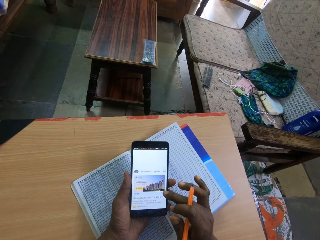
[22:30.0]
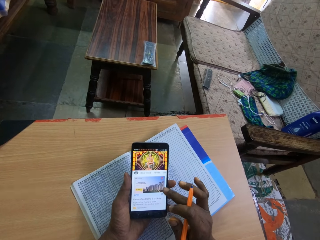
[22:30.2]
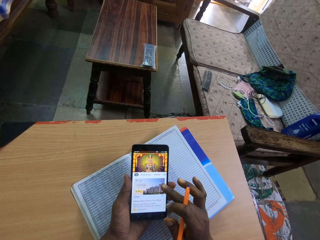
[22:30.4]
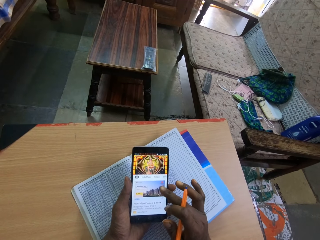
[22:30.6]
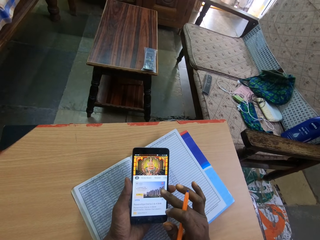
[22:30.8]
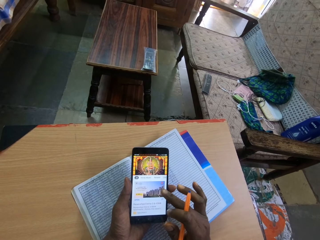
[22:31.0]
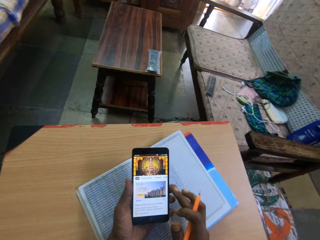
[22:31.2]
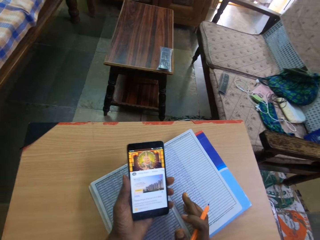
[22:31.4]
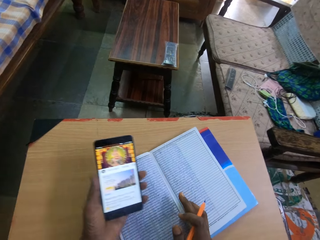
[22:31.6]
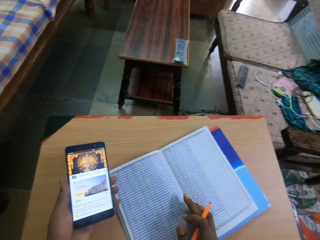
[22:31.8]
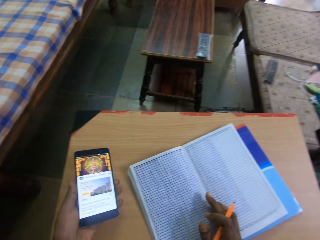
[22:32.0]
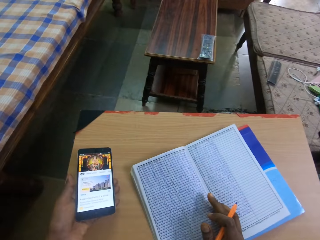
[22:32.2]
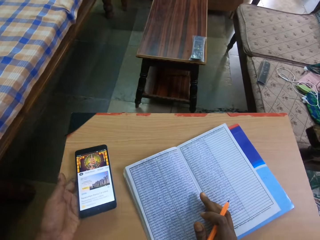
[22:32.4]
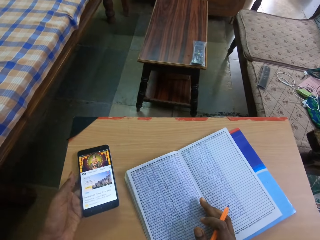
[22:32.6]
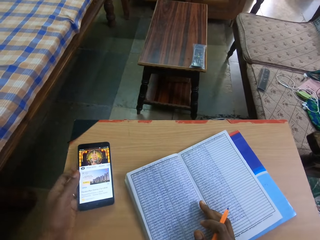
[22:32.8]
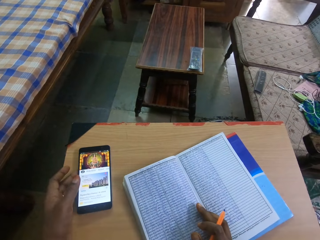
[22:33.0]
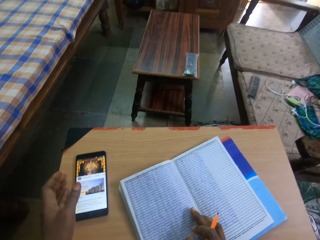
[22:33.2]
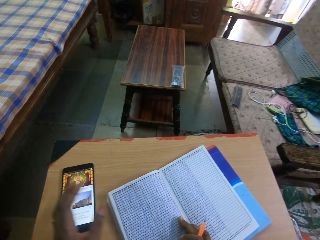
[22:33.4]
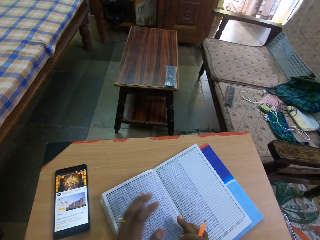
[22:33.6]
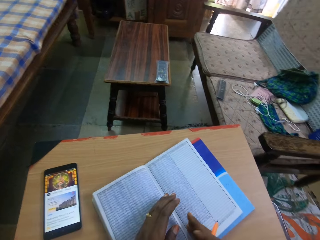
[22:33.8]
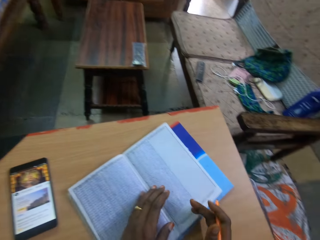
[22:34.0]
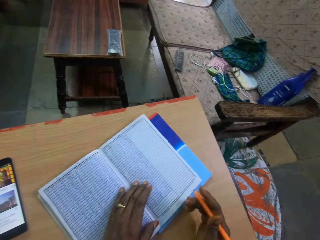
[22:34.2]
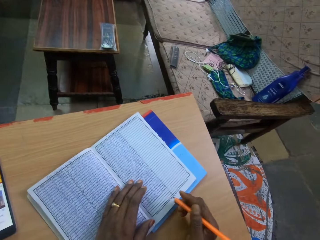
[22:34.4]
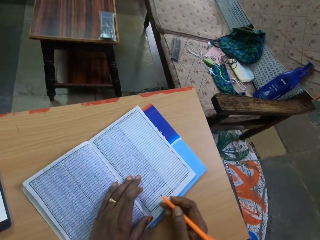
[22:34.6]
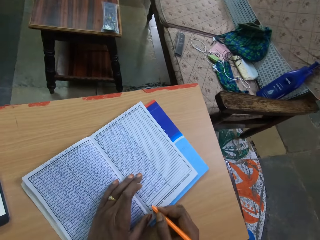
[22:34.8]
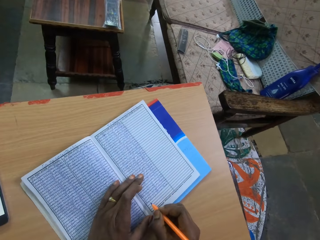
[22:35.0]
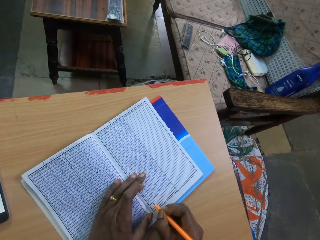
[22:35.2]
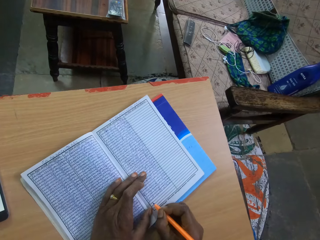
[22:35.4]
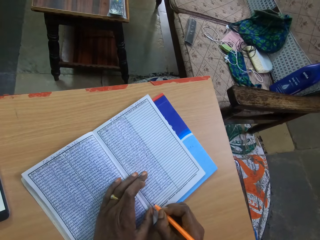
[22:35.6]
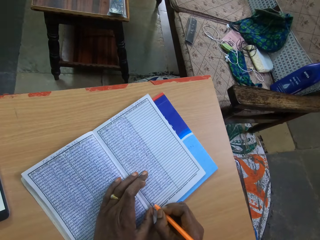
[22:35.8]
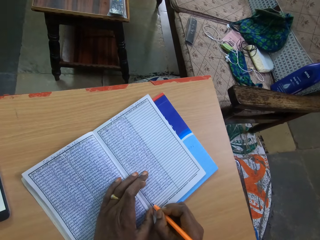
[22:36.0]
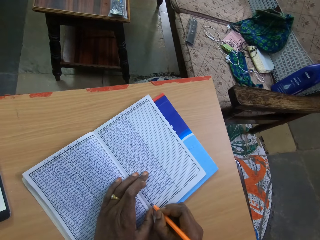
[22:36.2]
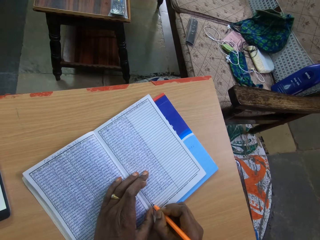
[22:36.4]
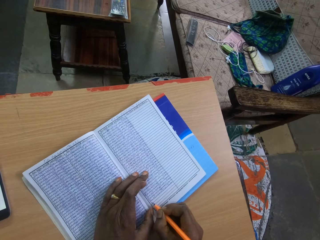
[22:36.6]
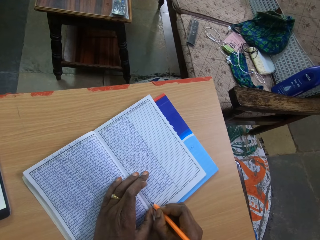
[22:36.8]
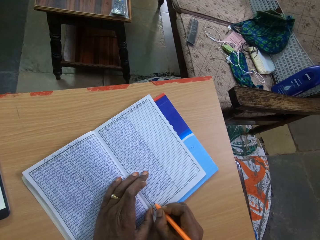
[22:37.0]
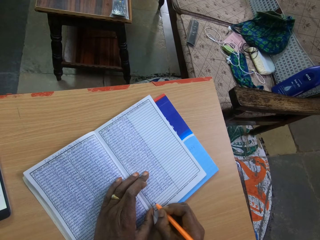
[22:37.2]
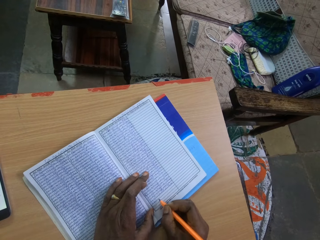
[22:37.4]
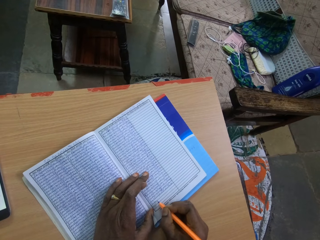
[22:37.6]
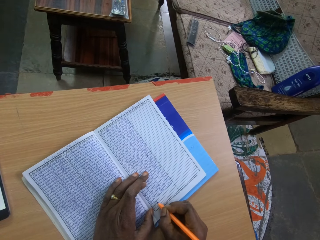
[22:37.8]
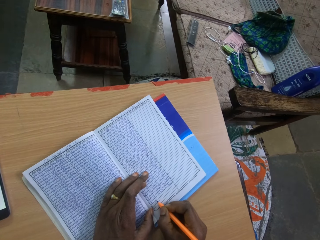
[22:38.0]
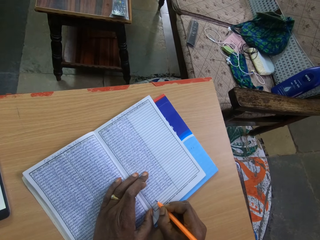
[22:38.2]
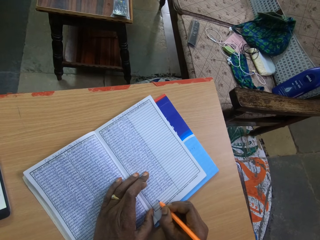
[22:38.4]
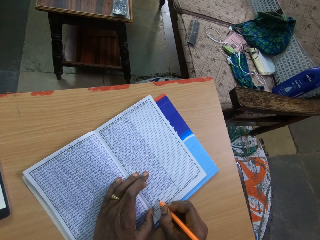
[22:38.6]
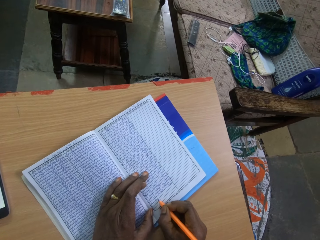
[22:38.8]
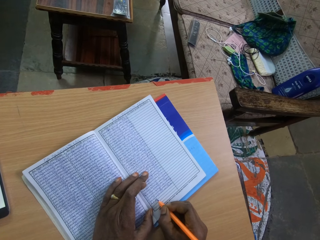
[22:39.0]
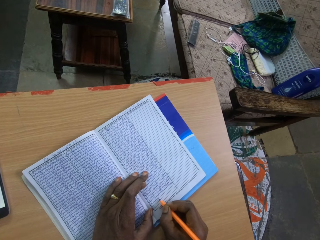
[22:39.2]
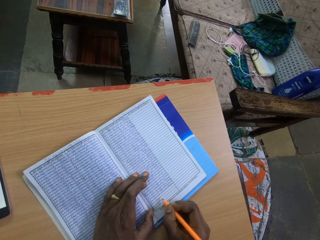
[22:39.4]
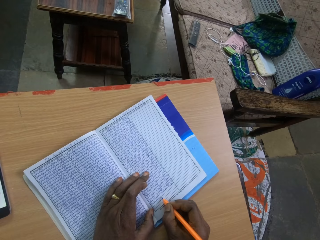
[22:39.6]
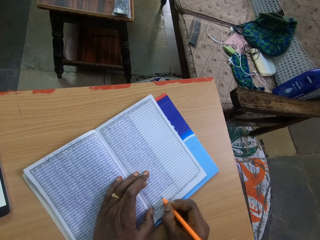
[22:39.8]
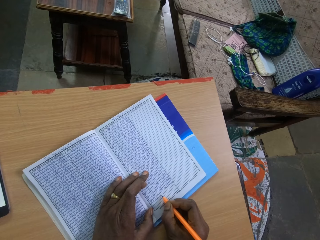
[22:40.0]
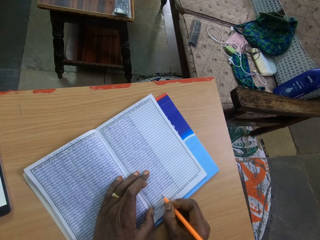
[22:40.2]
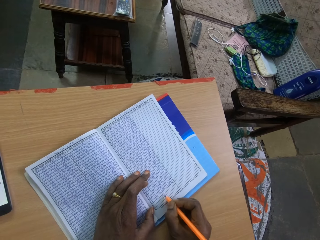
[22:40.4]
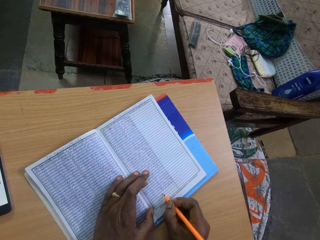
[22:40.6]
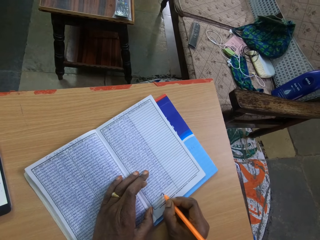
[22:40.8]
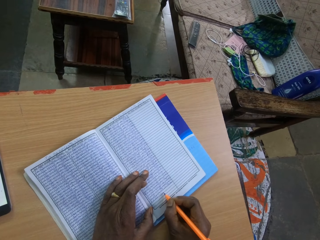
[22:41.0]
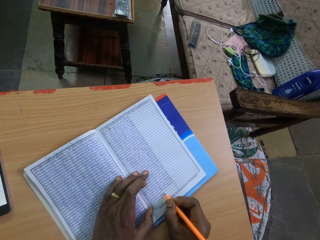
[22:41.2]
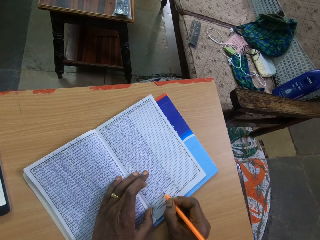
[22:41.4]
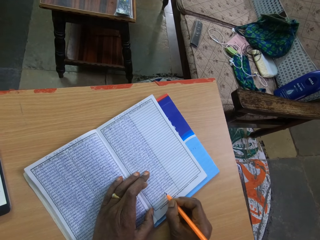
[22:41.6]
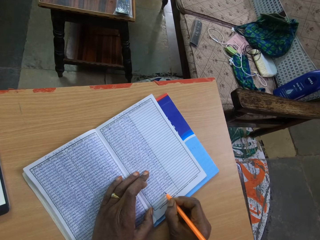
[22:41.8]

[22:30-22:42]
The camera wearer drops the phone in his left hand on the table. He places his hand on a book. He writes on the book on the table with the pen in his right hand.

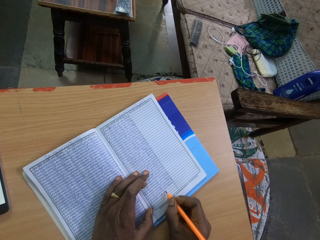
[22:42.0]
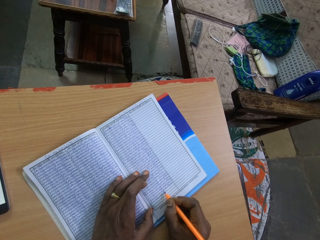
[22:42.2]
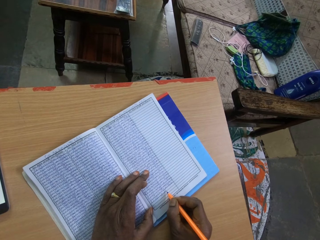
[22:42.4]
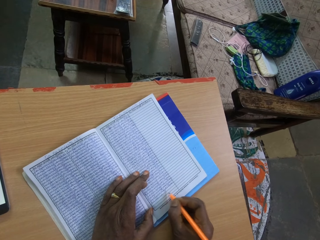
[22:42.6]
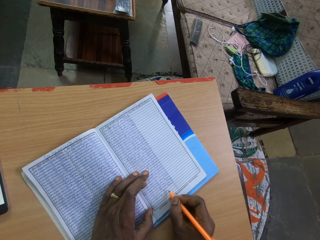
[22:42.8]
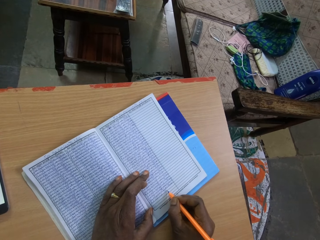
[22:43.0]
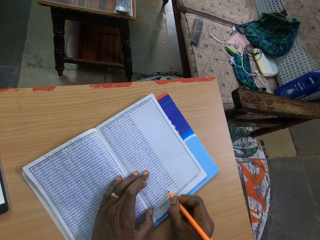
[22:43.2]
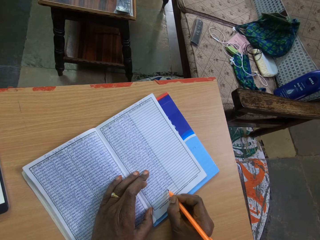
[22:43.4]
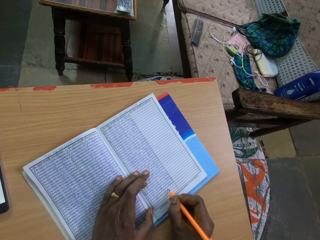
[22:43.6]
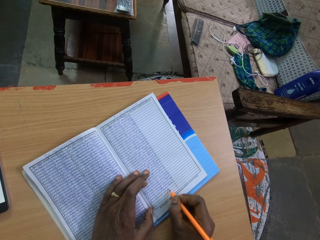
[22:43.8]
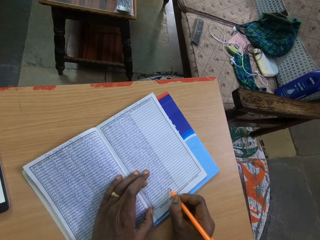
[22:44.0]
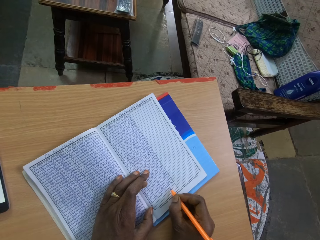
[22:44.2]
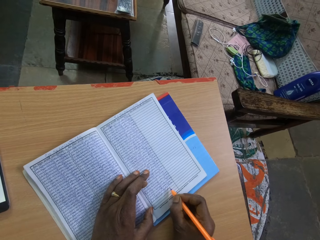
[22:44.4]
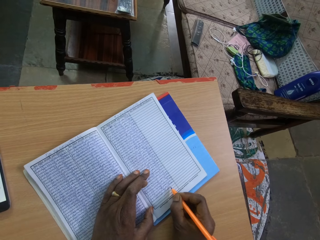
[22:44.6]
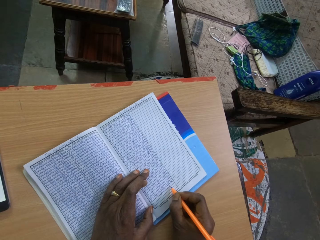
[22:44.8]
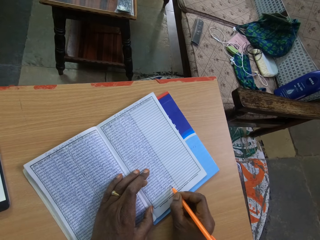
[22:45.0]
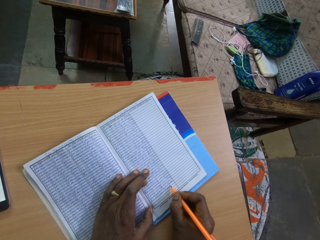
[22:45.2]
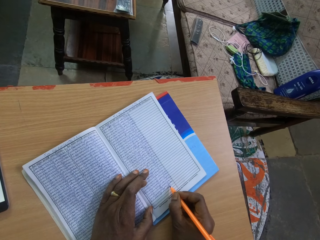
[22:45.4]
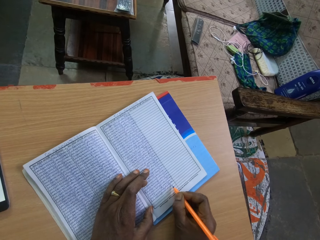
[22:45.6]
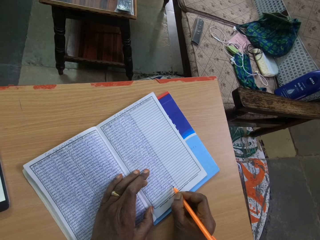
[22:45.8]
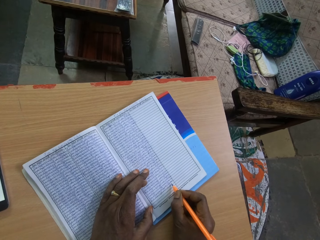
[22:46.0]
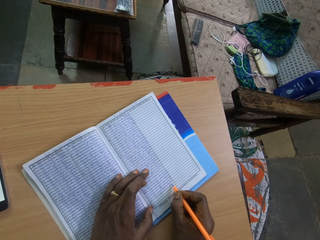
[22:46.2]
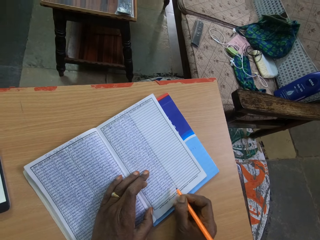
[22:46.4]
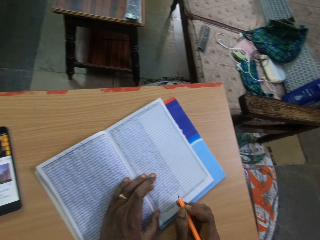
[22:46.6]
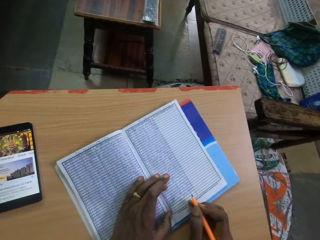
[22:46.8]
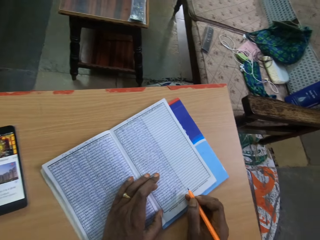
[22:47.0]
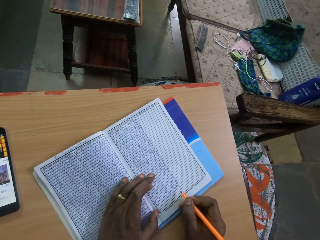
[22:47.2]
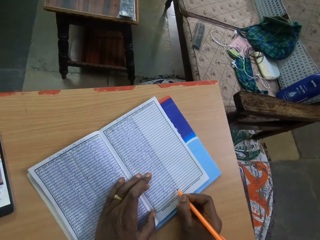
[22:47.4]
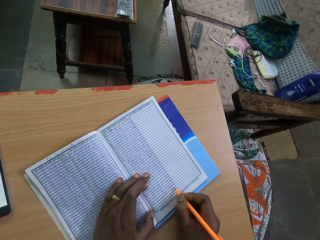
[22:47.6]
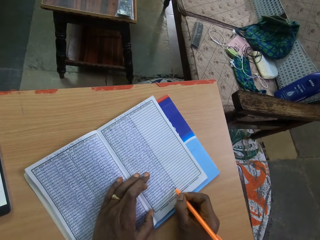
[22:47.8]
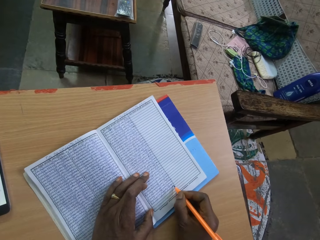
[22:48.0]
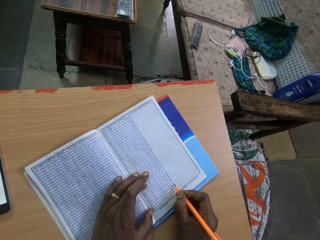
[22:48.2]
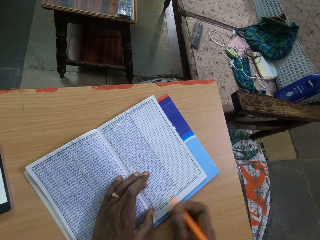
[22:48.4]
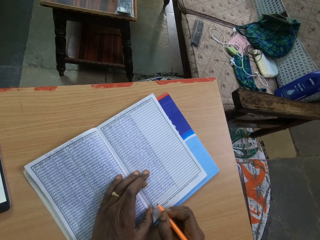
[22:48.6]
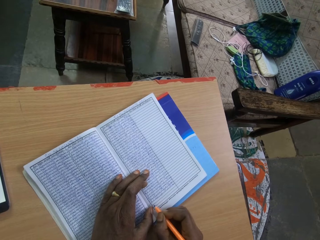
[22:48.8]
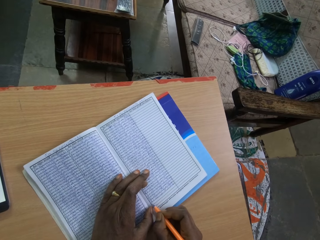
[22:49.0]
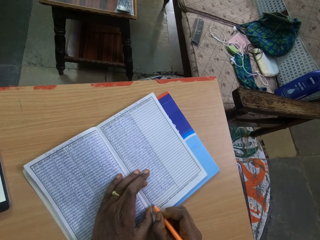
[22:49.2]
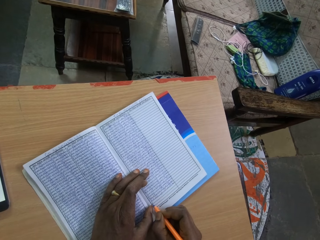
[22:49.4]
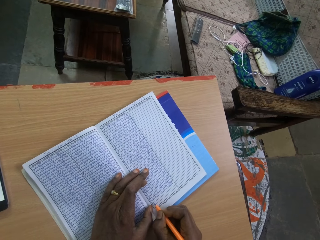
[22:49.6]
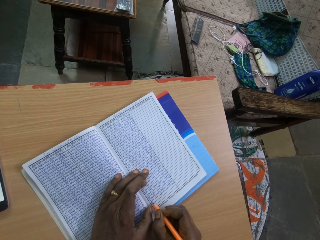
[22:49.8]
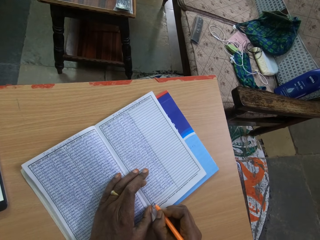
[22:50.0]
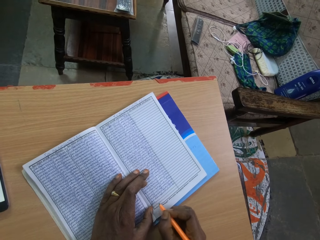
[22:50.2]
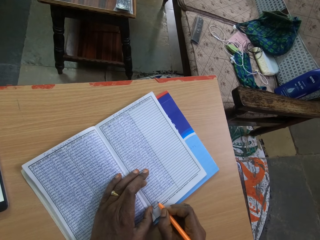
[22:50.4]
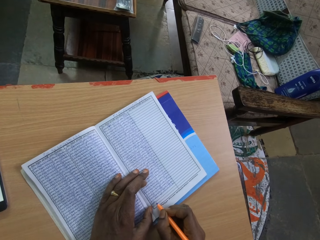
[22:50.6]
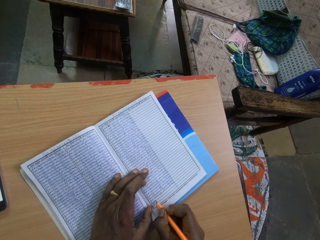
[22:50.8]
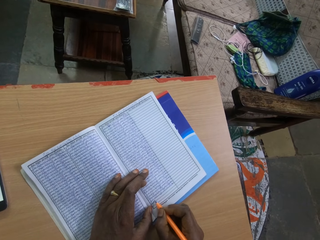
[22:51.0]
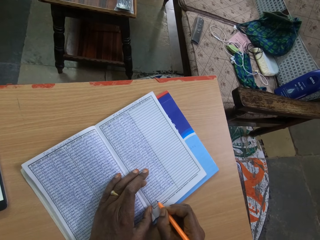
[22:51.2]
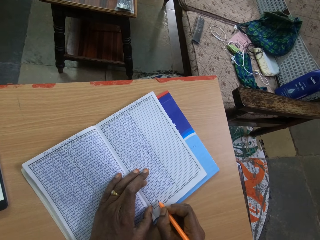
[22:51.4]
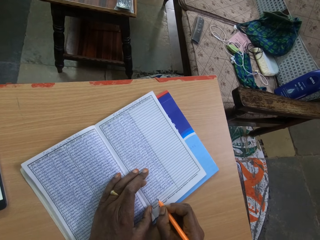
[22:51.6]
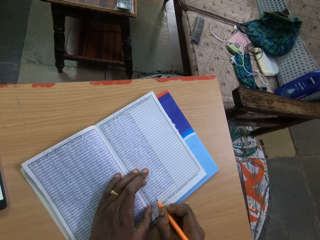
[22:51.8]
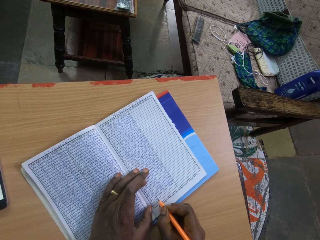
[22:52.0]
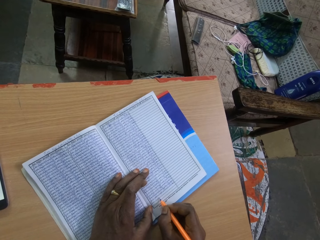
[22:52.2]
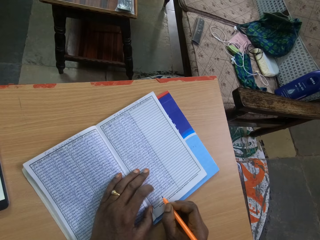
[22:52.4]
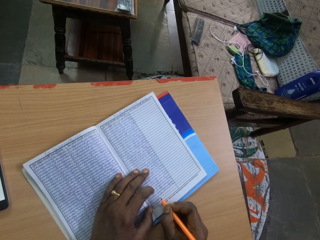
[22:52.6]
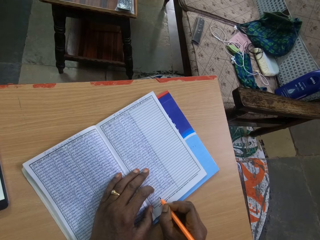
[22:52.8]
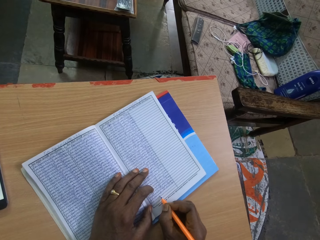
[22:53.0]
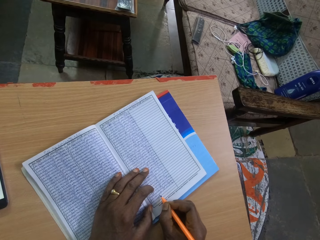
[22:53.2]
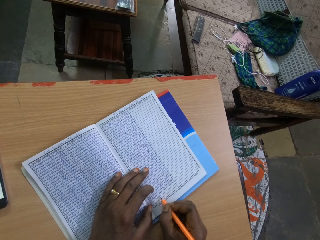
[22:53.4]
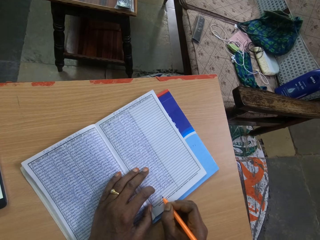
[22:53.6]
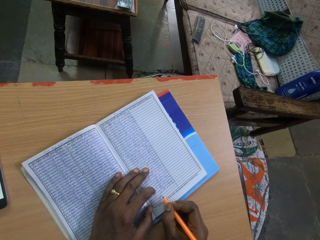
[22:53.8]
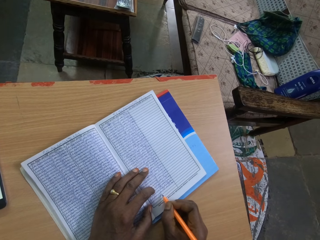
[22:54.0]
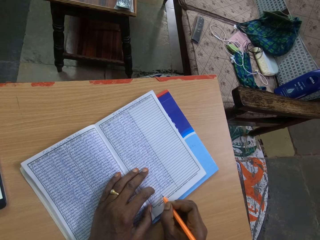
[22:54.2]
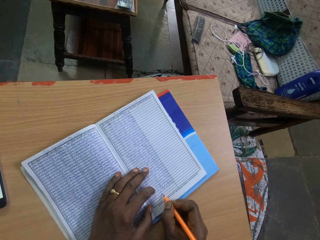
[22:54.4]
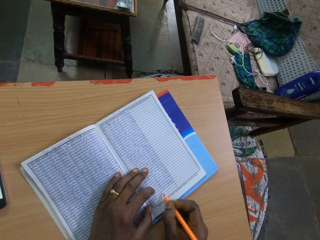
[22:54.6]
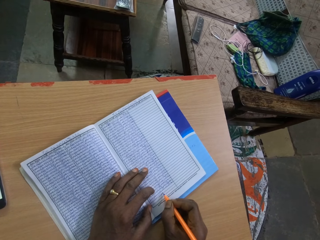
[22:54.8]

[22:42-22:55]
The camera wearer raises the pen in her right hand from the book on the table. She writes on the book on the table with the pen in her right hand.
